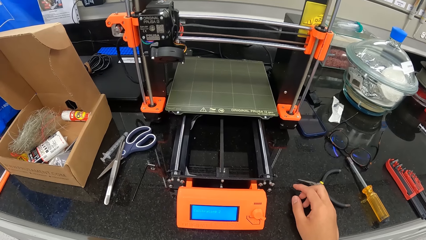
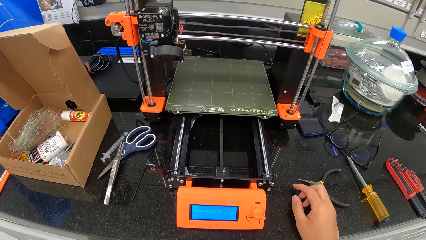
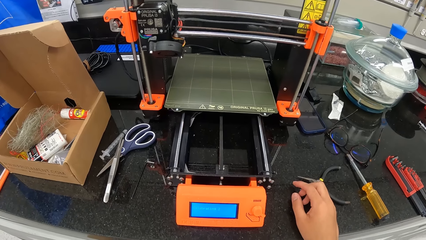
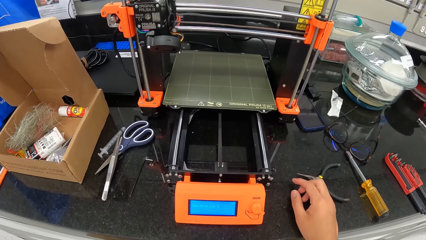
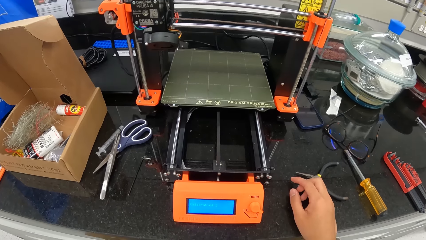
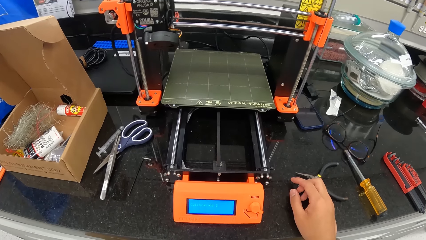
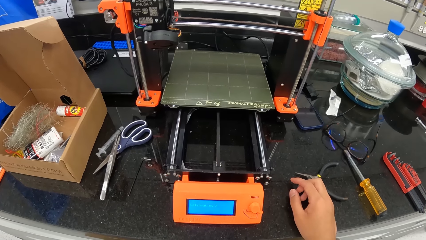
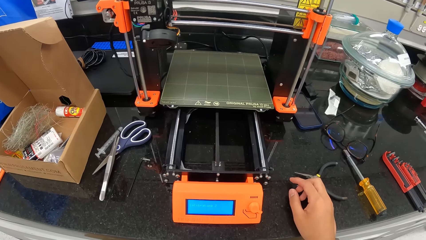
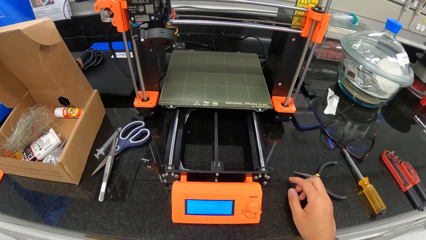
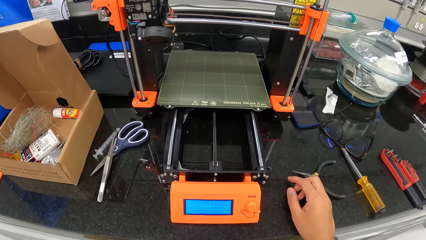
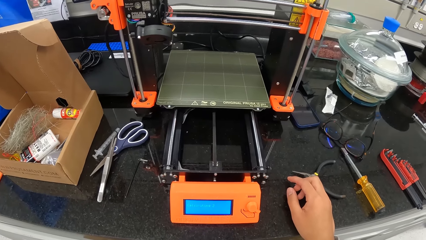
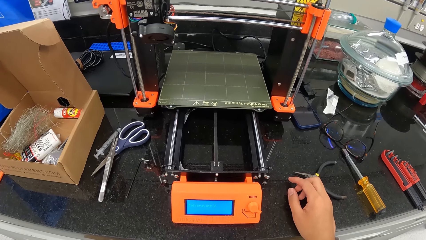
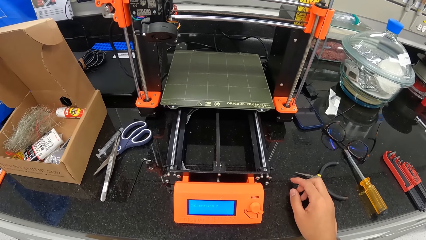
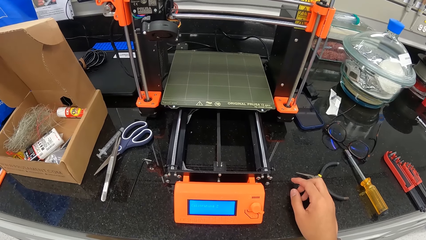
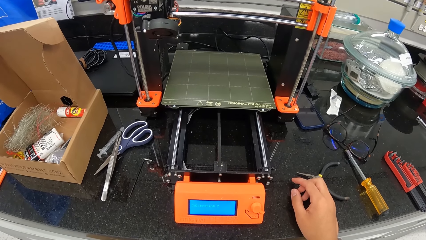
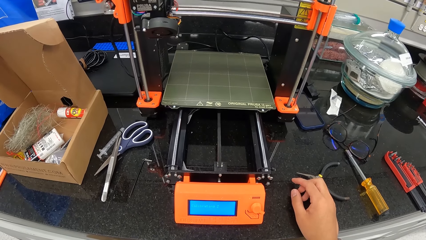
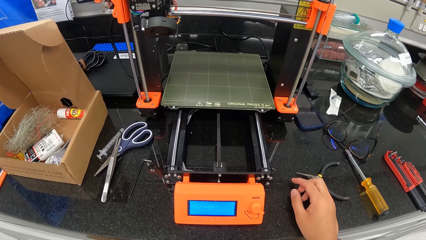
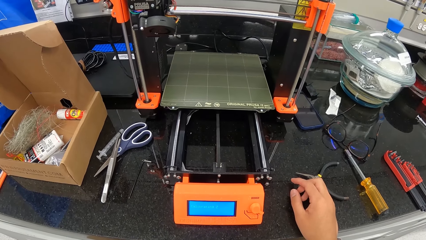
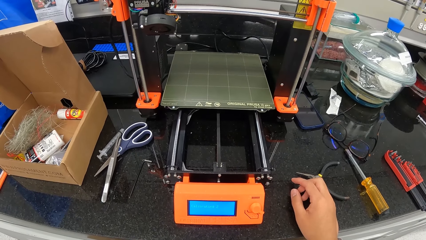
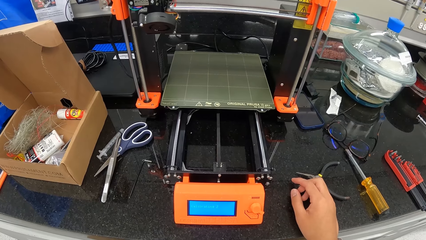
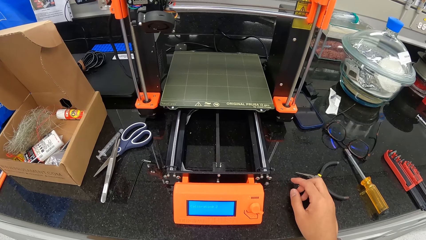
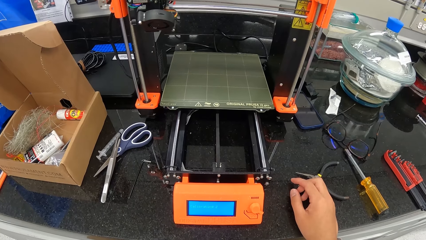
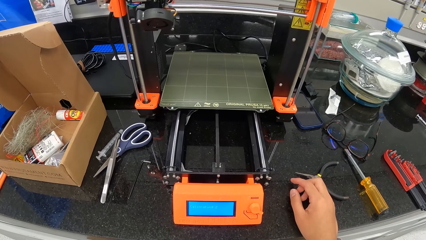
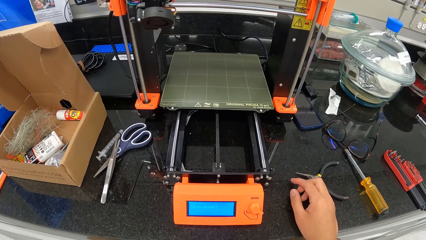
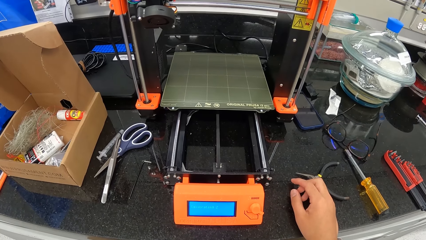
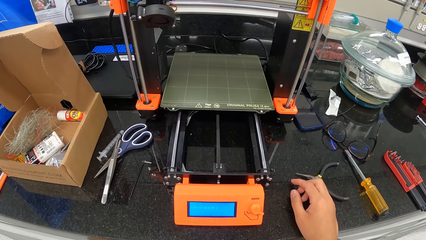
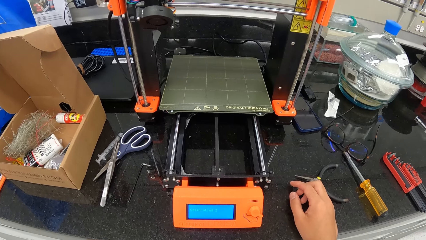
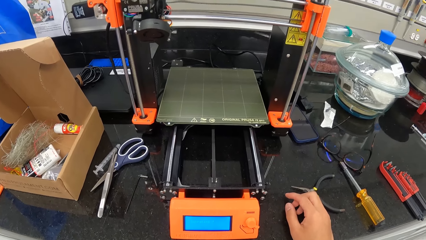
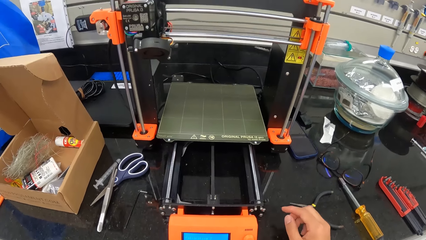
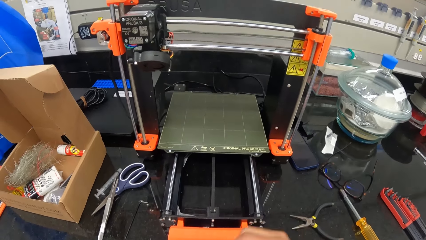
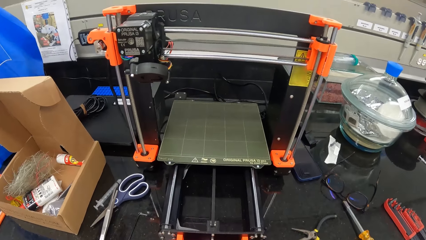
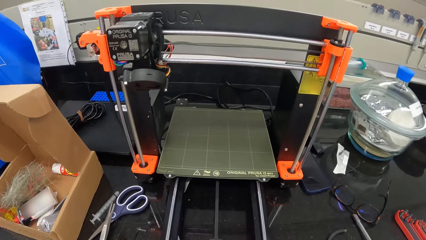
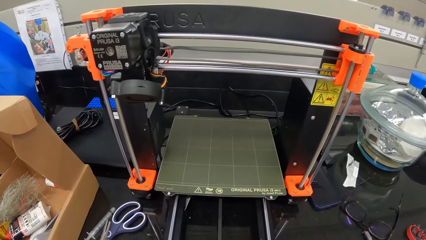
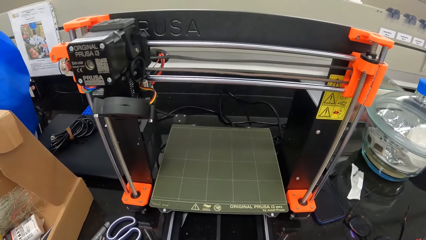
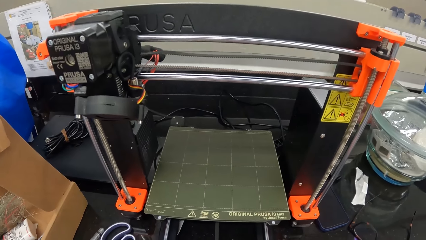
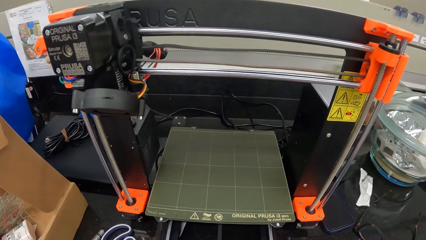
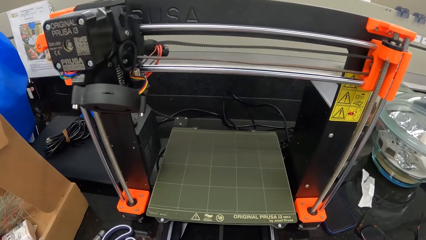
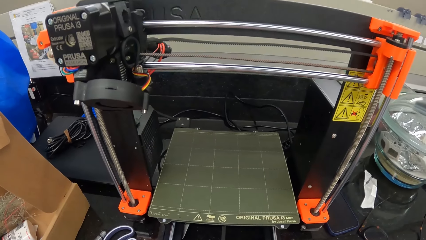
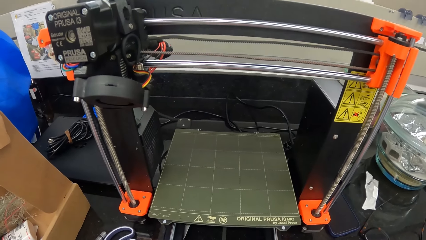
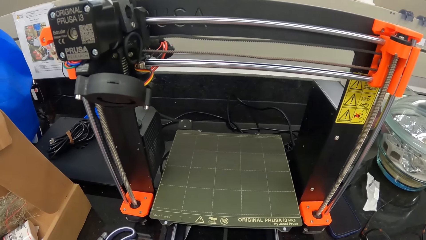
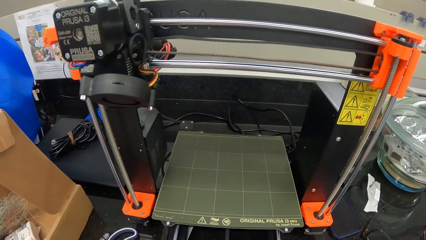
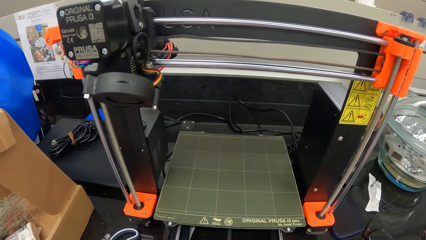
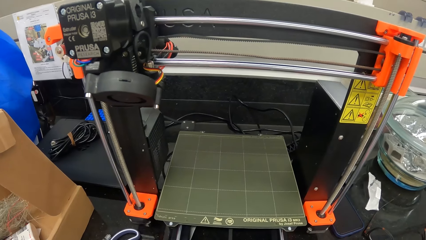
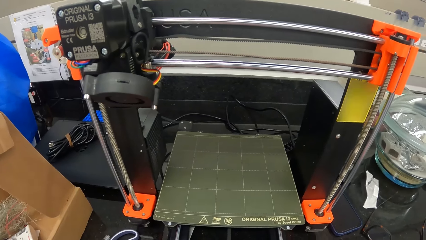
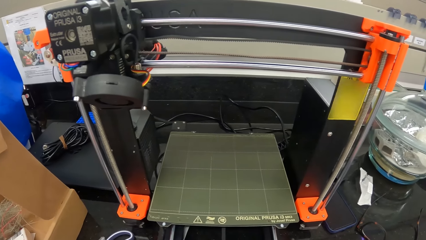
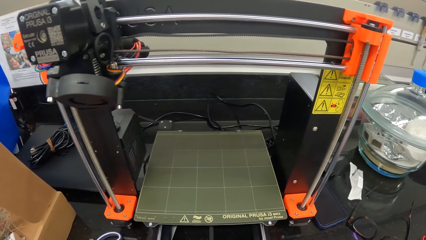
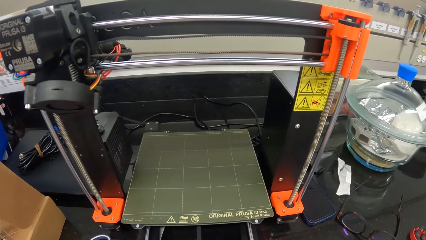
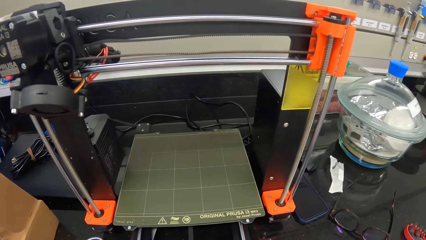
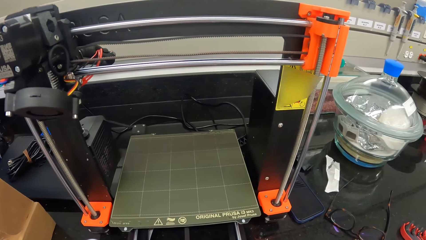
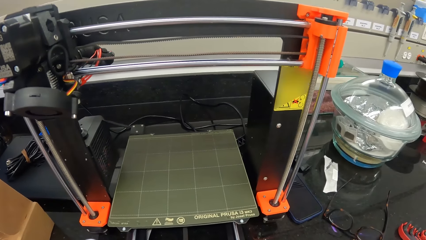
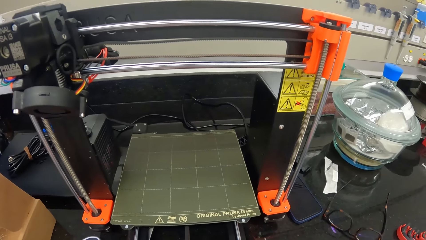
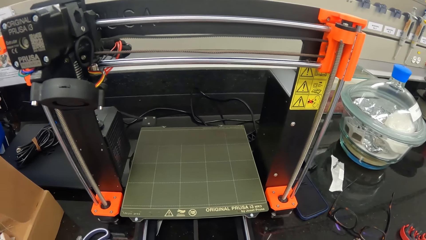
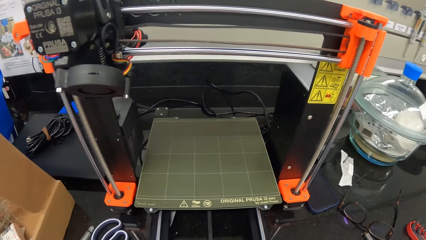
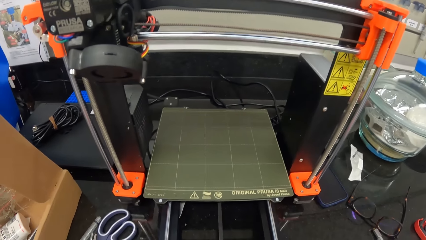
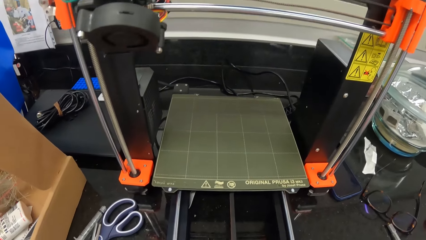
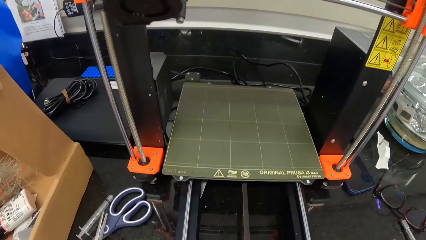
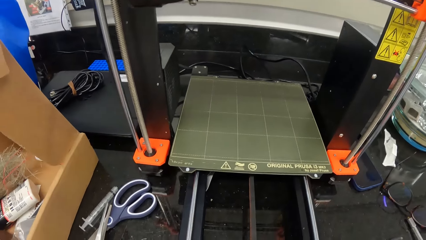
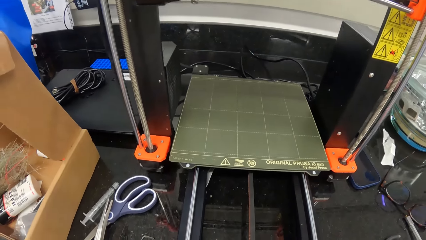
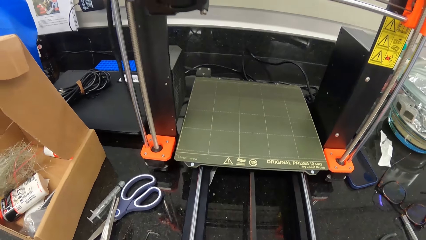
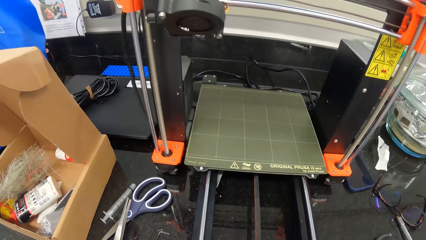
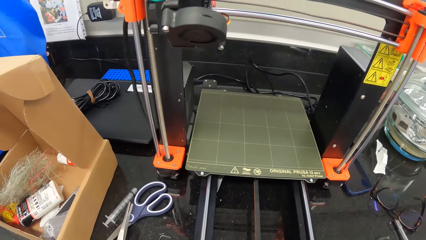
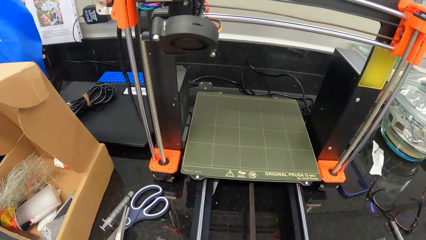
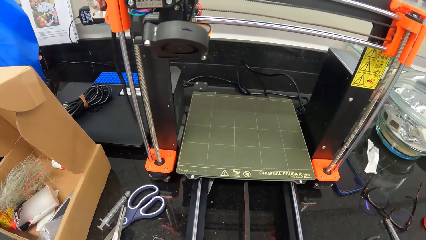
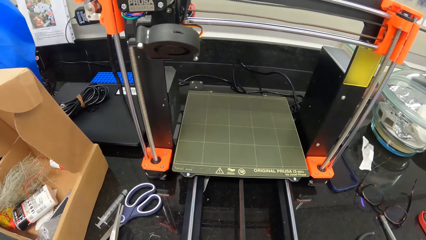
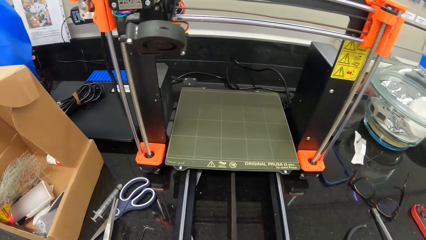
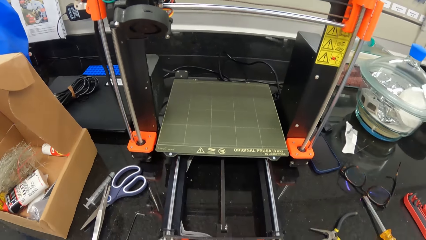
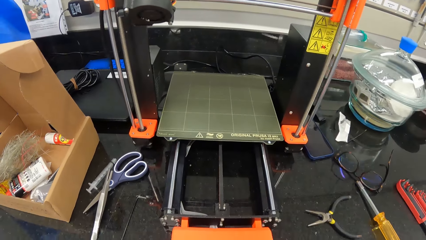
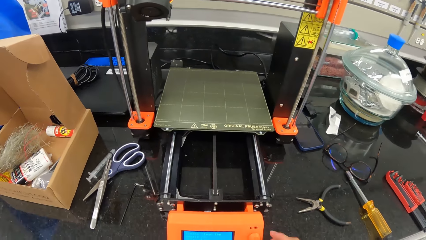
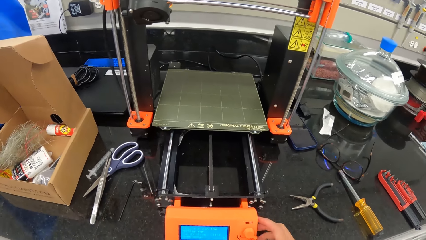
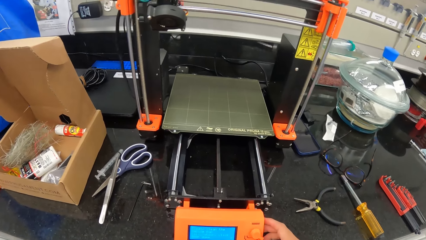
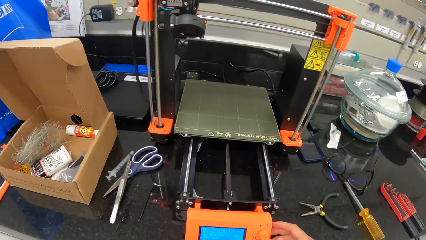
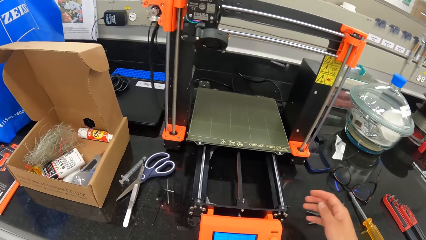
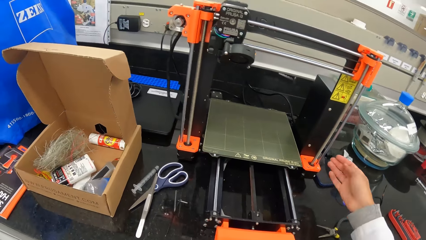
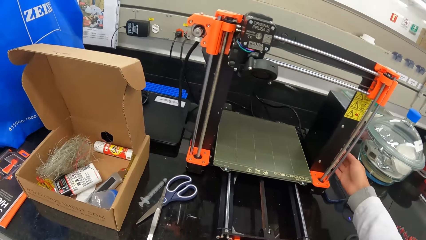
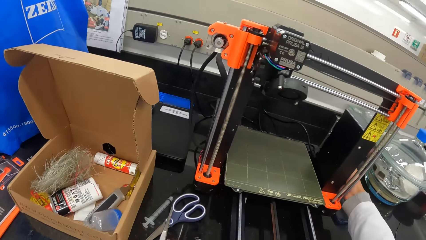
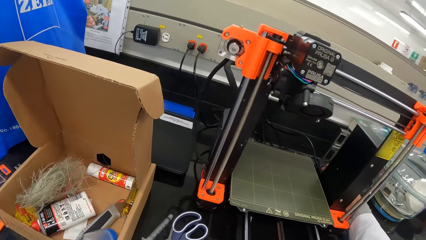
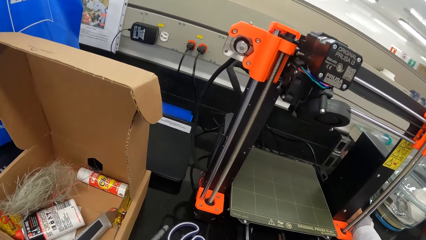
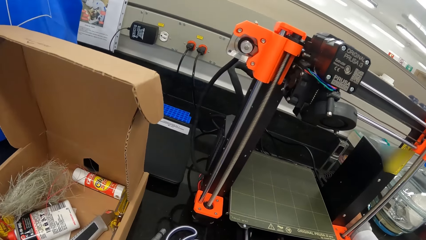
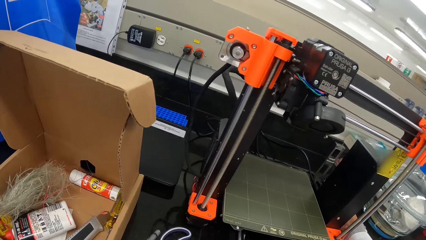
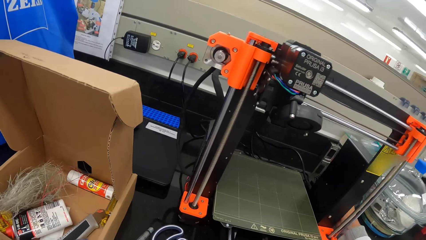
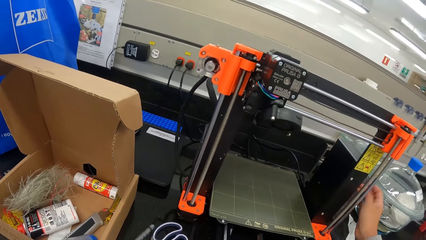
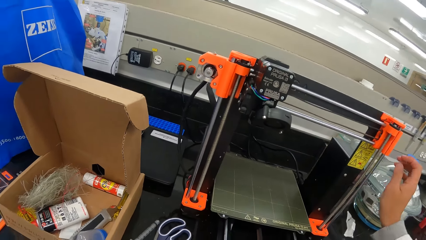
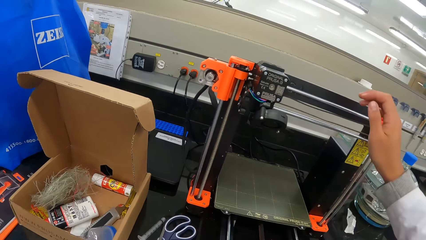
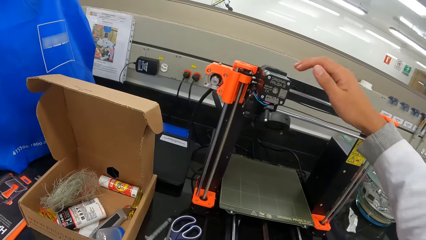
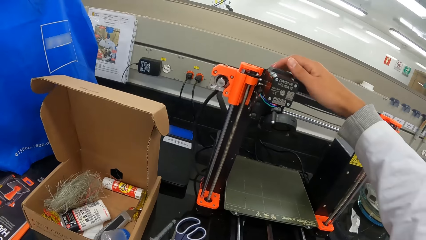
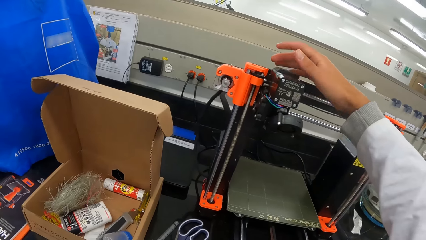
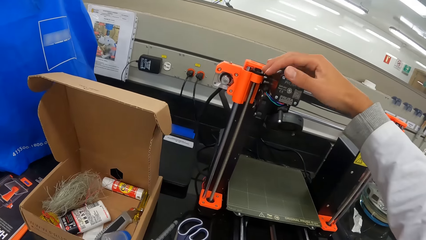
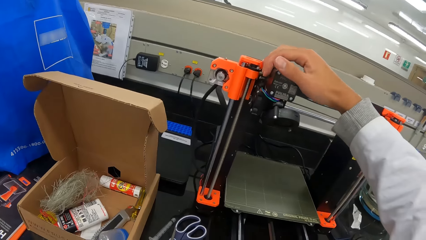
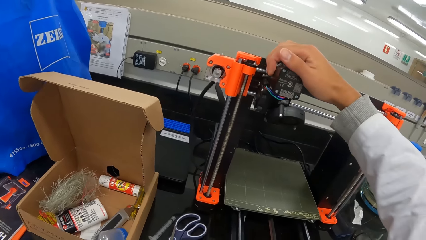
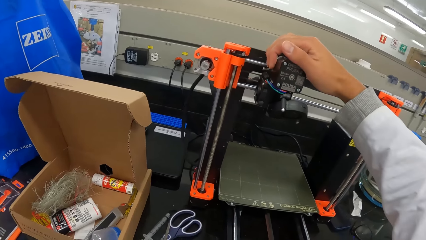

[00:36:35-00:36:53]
The camera wearer stares at the weighing machine. He operates the 3D printer with his right hand. He touches the weighing machine.
